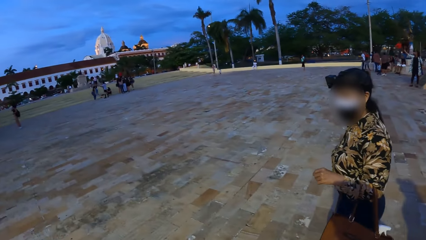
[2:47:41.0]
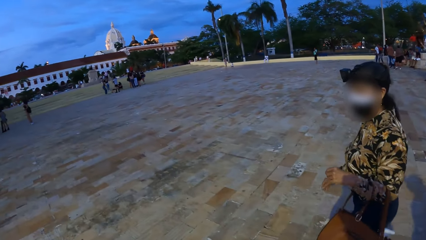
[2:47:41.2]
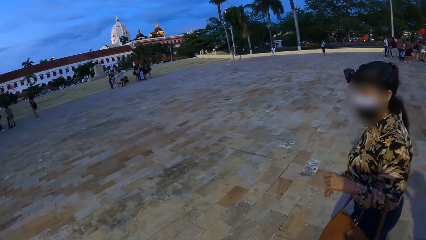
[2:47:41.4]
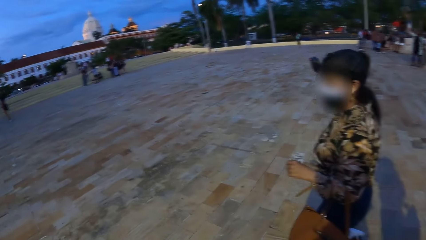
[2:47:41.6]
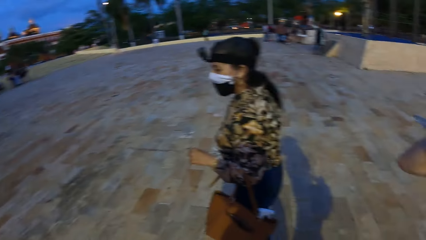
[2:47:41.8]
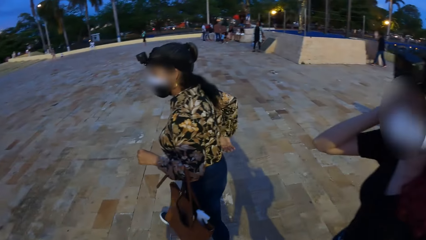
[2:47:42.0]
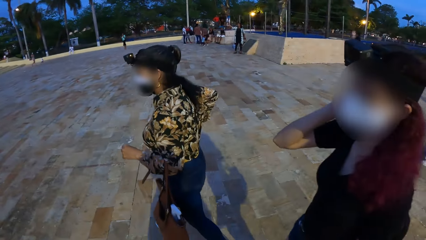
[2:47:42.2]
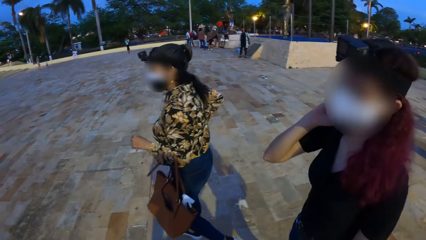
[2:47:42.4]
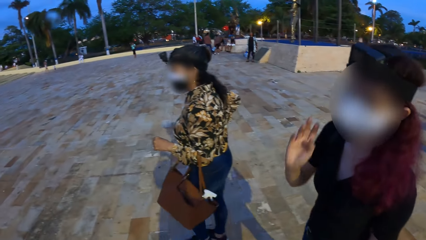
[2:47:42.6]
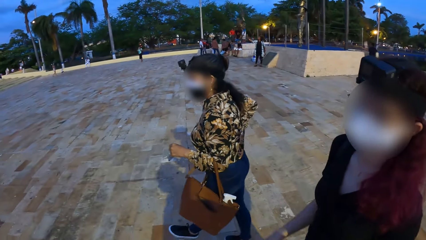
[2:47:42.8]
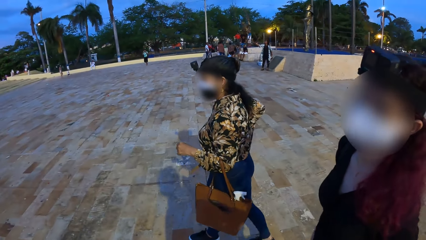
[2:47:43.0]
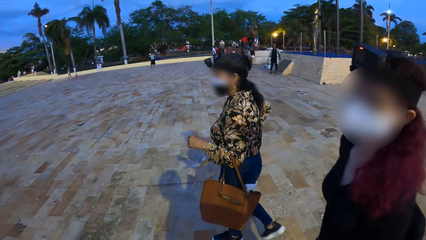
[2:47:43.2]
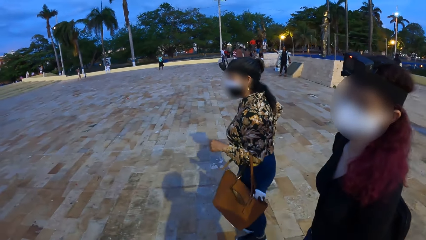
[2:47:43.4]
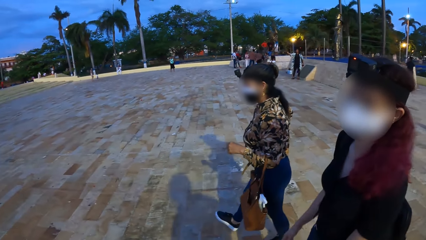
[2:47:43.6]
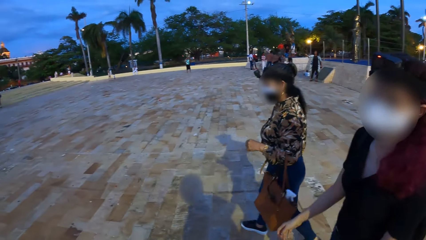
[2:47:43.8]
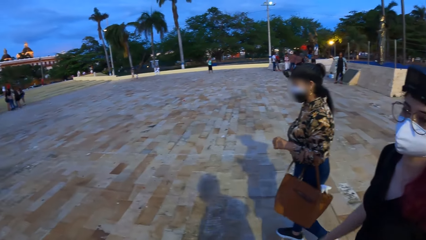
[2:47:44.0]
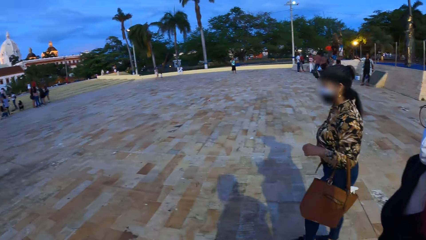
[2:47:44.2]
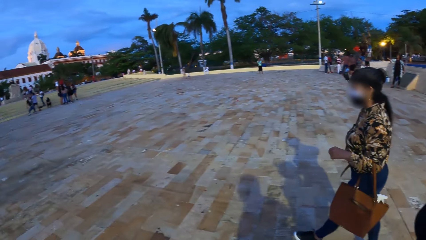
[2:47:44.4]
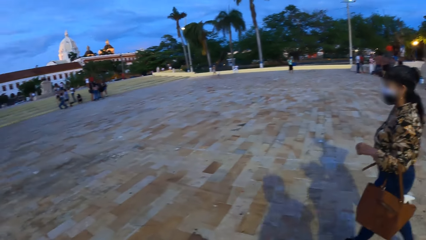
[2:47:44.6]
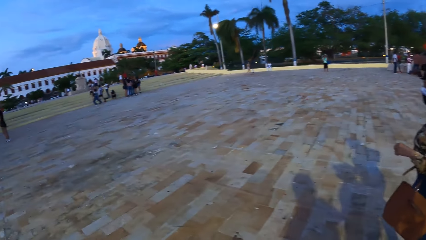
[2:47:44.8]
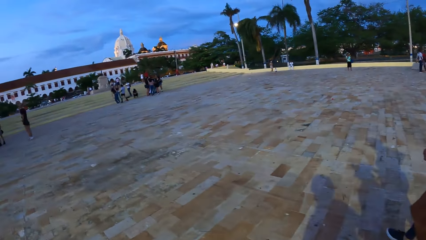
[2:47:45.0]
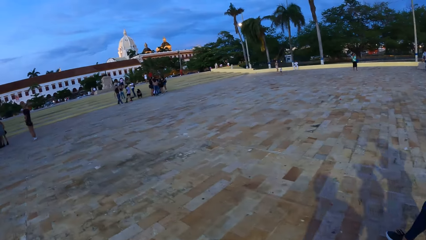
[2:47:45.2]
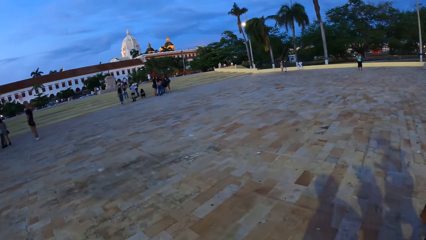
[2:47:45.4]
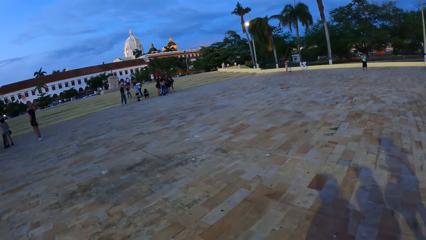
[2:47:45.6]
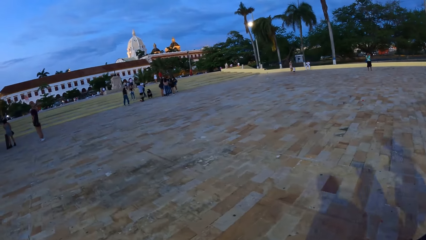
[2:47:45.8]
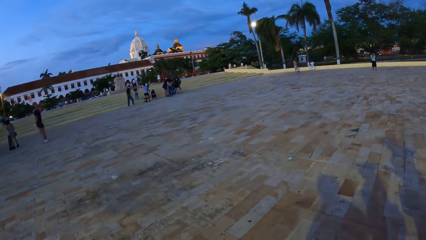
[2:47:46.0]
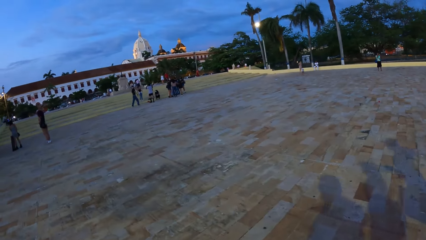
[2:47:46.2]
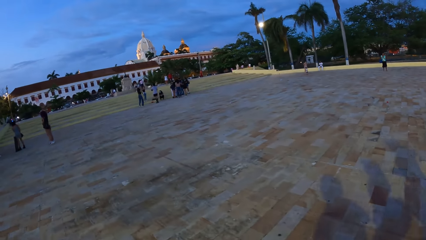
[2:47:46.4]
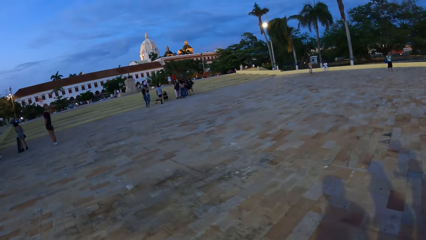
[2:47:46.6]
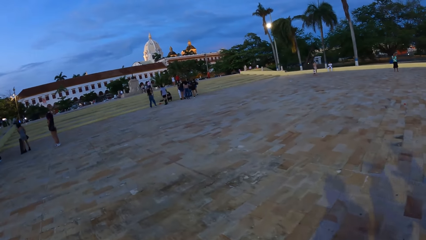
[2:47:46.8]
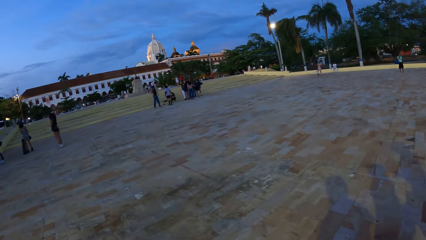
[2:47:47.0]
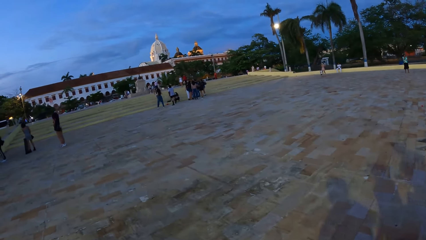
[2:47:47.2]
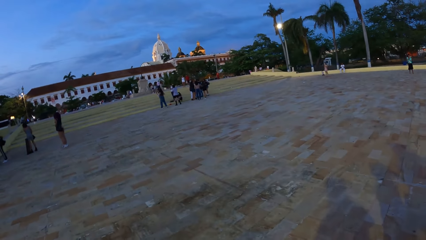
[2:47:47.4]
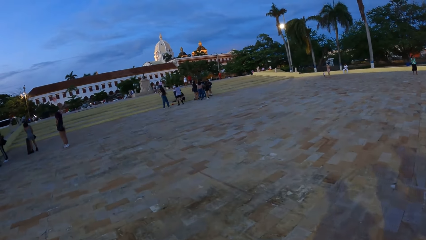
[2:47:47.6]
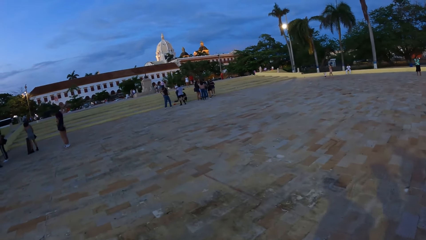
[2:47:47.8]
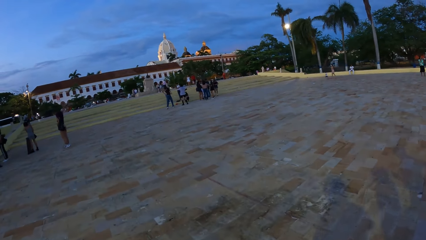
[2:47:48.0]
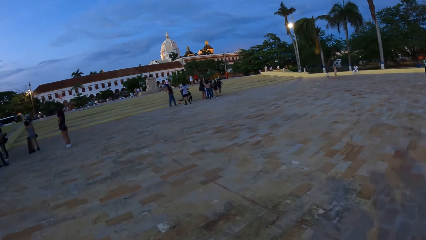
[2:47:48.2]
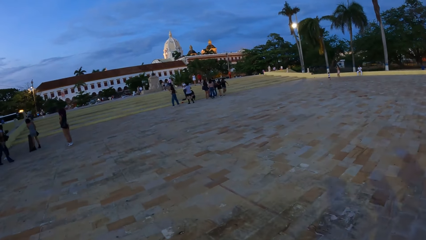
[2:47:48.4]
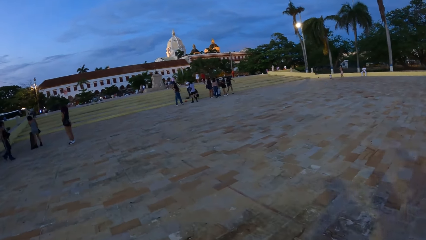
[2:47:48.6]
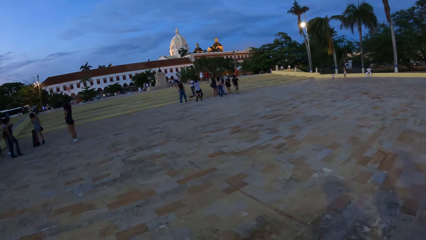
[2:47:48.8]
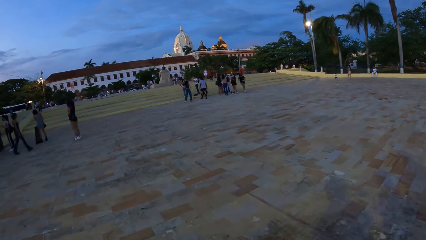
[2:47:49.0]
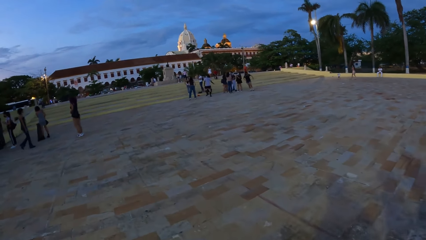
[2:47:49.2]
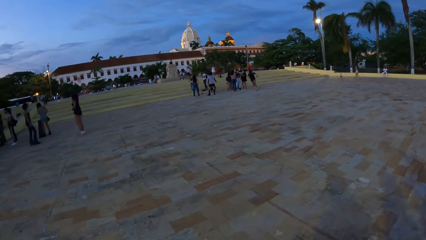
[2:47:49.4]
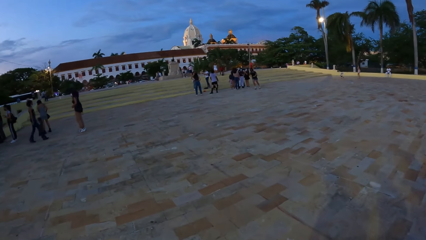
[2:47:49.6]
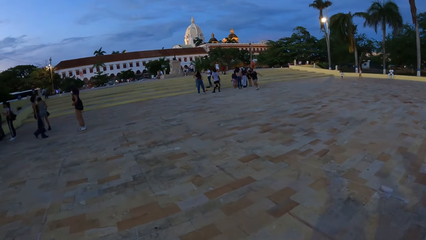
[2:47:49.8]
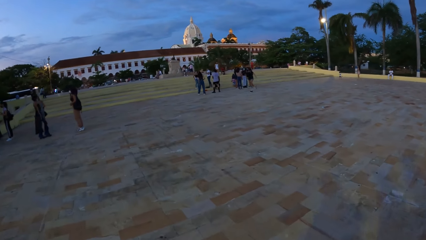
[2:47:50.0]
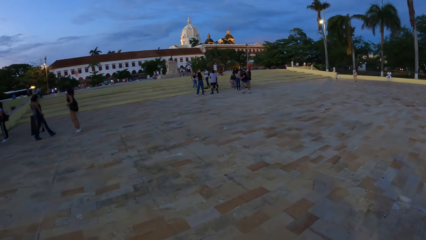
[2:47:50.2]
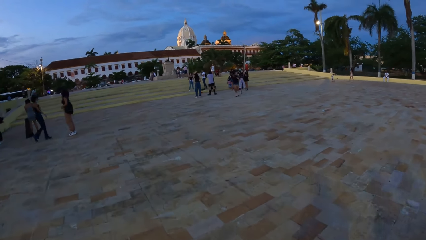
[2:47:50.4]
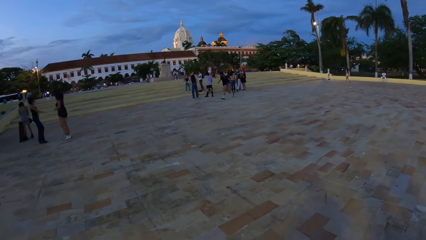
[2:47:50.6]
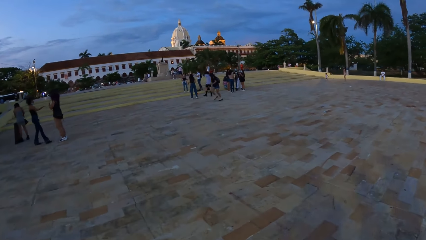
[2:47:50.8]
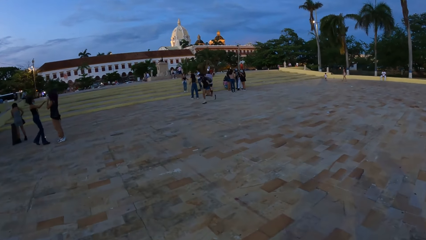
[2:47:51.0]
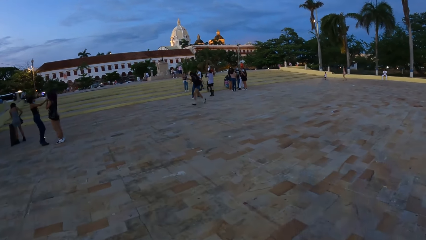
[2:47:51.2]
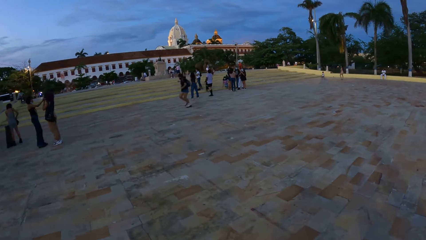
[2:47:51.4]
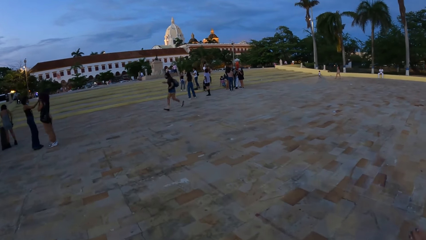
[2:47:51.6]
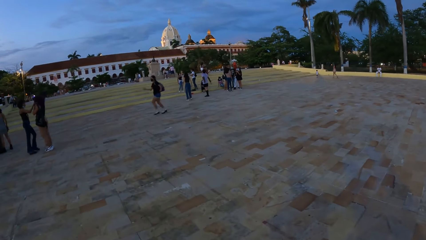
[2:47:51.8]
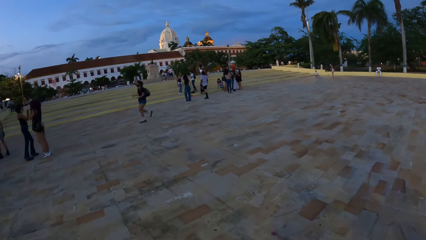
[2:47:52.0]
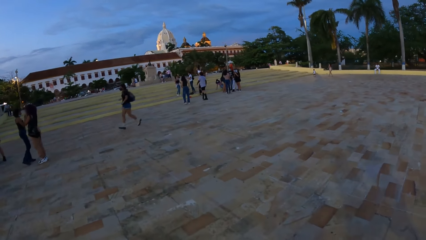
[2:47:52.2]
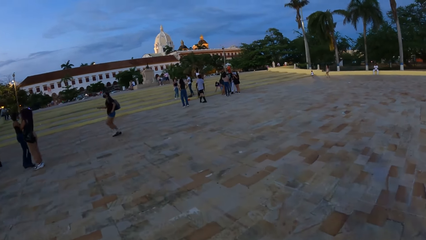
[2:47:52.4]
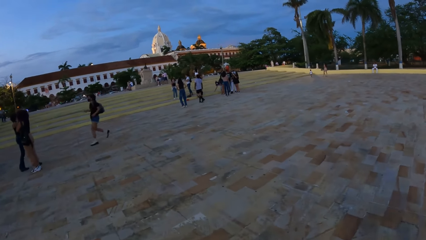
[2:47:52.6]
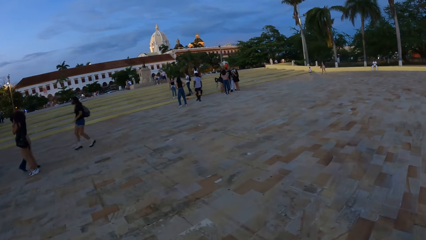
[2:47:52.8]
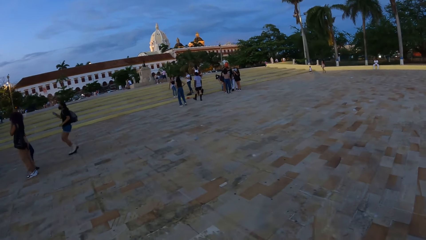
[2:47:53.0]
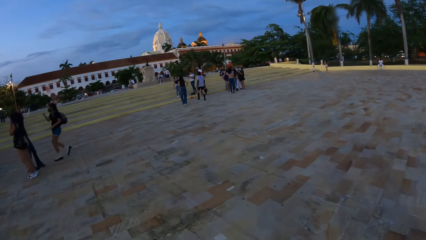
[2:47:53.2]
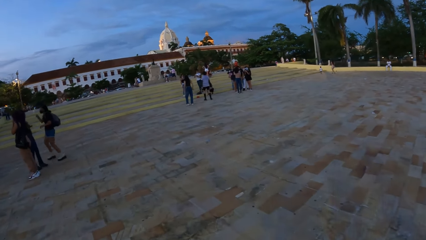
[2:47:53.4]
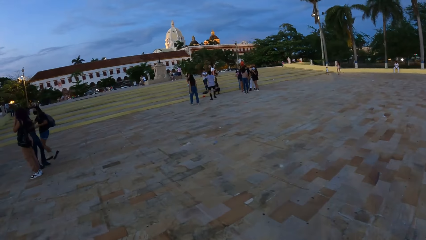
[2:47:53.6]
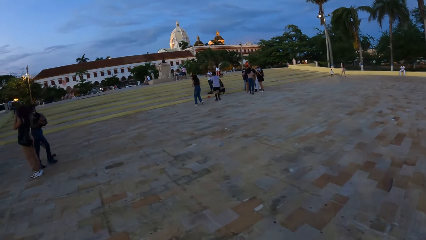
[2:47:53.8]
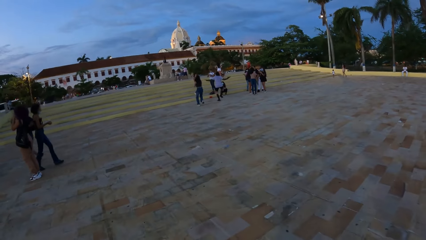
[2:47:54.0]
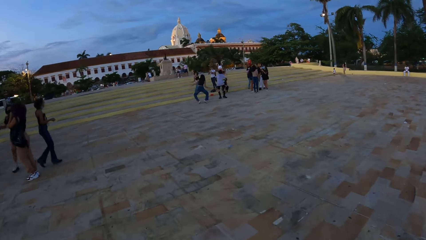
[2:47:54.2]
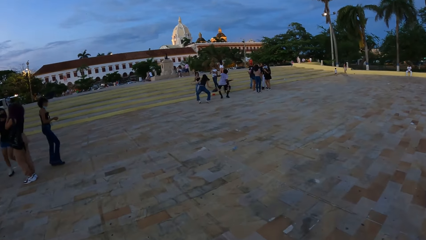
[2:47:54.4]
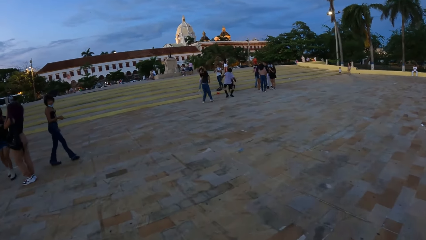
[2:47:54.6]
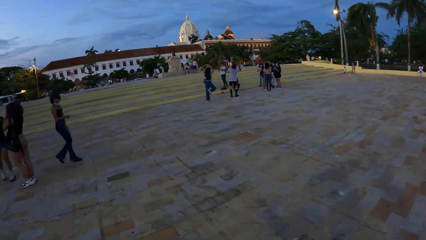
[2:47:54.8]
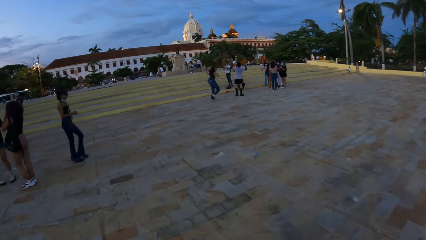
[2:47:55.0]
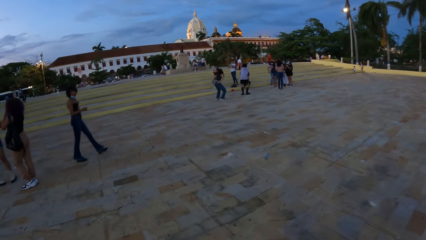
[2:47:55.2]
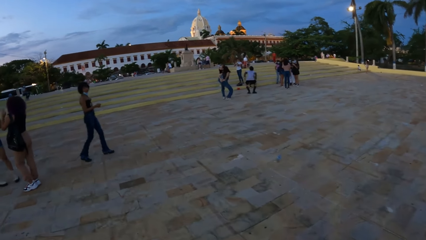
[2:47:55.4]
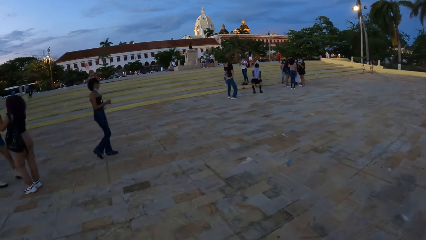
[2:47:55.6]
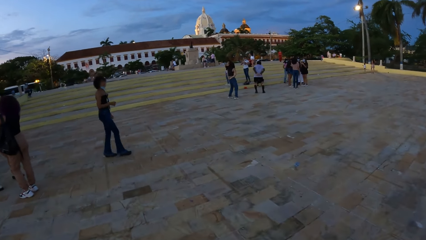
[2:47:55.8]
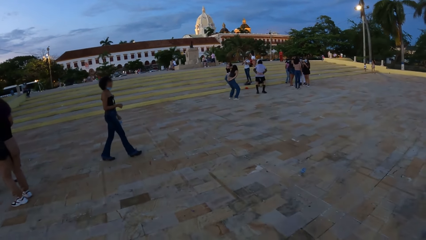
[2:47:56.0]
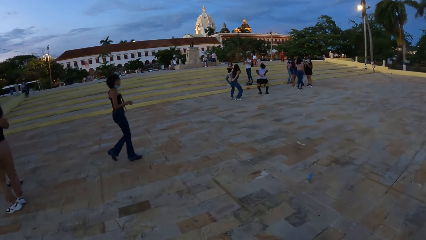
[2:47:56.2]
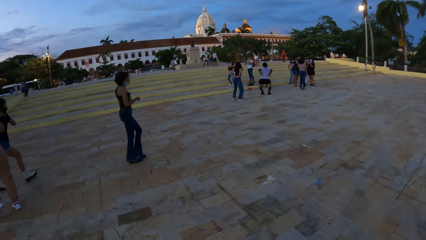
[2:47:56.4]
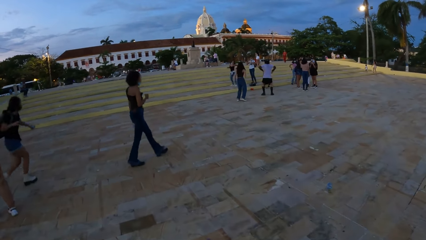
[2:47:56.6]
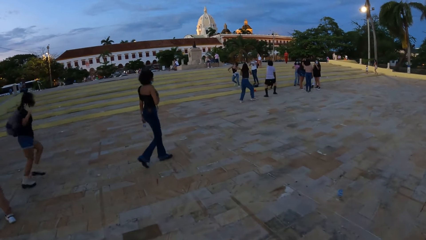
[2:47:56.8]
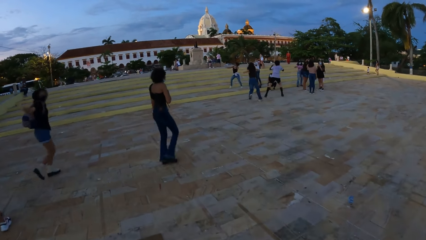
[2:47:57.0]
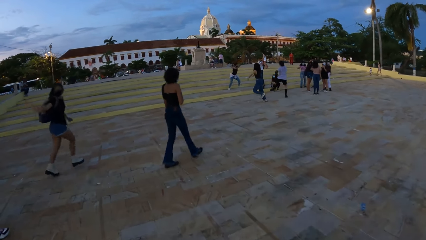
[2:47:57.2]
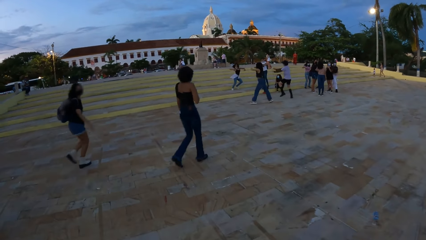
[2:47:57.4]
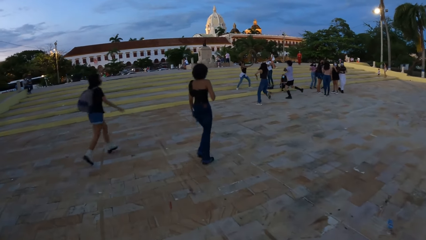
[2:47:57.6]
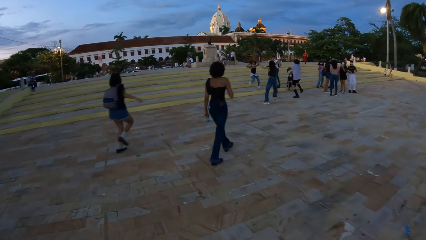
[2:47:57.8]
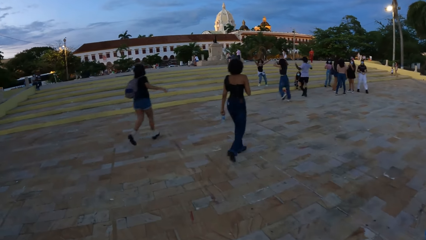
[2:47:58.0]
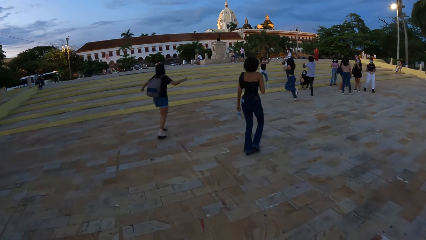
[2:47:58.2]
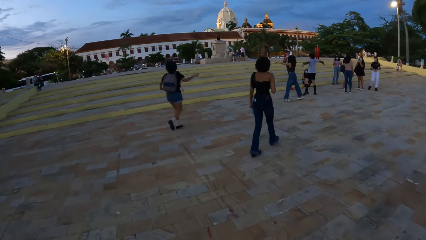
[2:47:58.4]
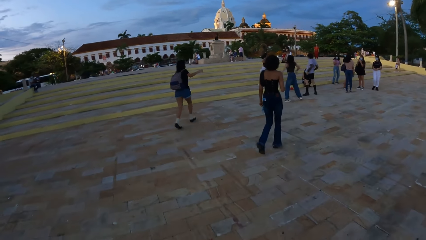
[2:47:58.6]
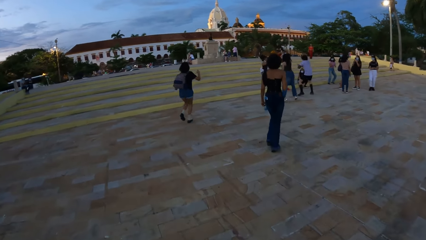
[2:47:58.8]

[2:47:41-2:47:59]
A group of people dances.
